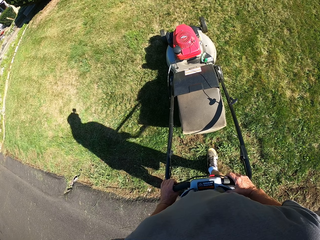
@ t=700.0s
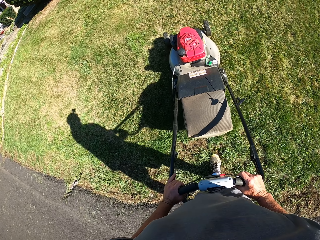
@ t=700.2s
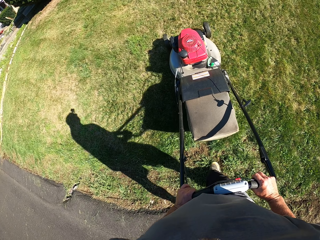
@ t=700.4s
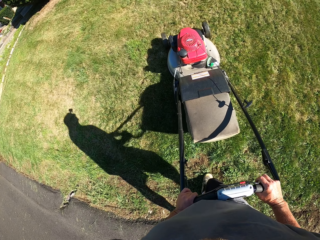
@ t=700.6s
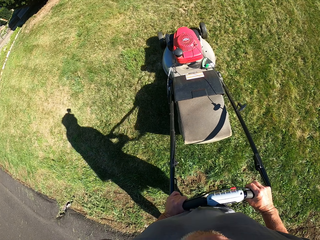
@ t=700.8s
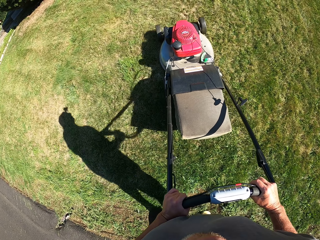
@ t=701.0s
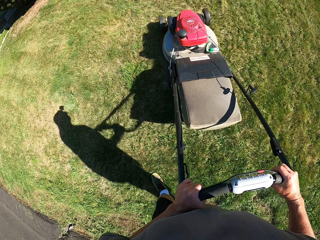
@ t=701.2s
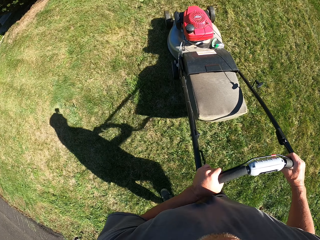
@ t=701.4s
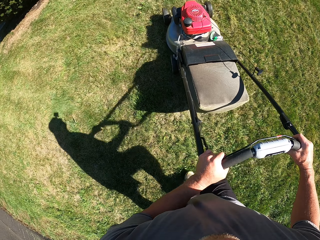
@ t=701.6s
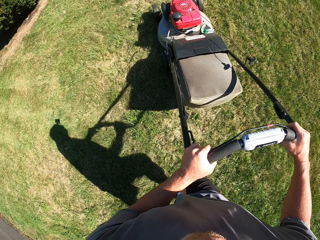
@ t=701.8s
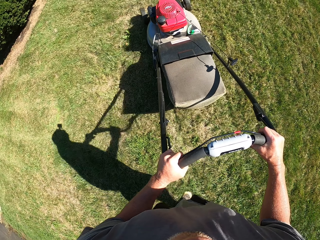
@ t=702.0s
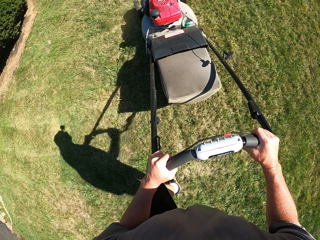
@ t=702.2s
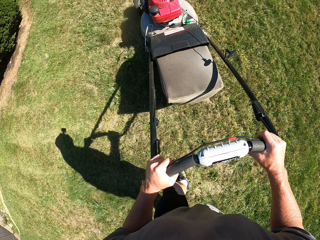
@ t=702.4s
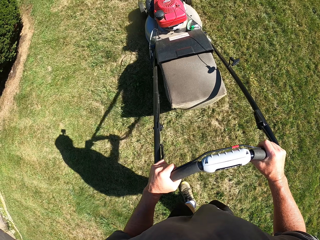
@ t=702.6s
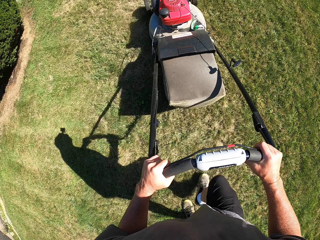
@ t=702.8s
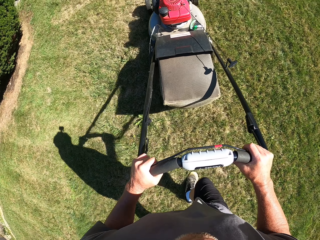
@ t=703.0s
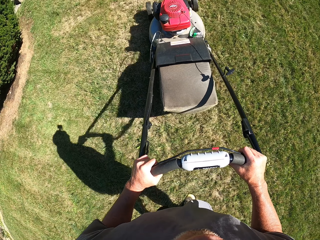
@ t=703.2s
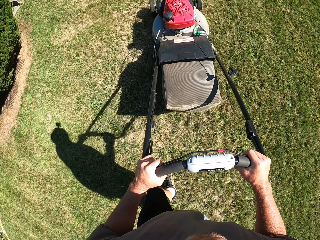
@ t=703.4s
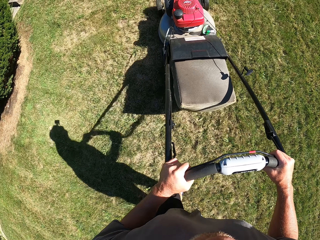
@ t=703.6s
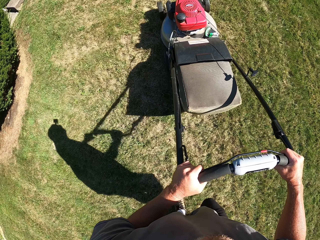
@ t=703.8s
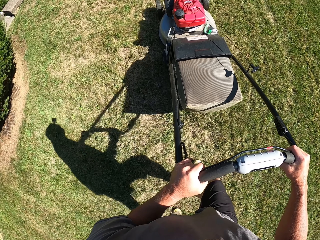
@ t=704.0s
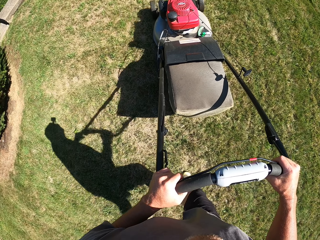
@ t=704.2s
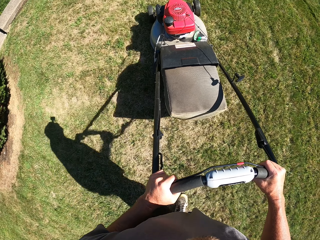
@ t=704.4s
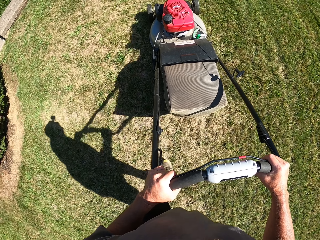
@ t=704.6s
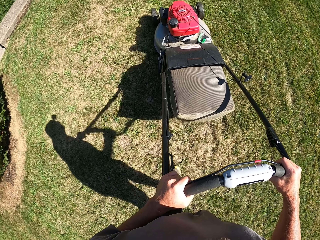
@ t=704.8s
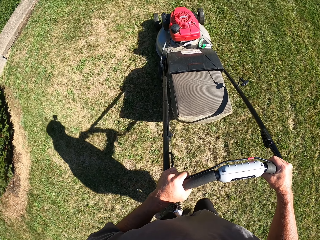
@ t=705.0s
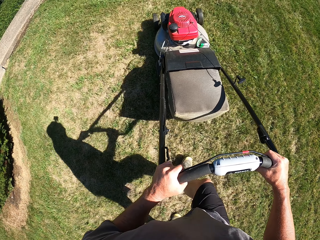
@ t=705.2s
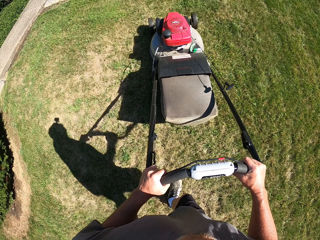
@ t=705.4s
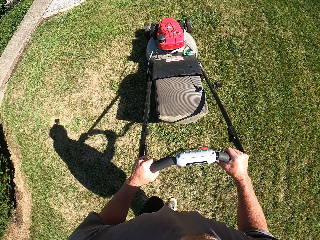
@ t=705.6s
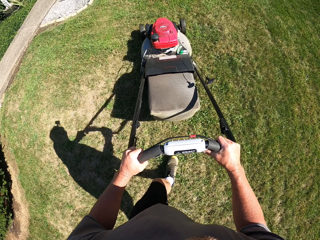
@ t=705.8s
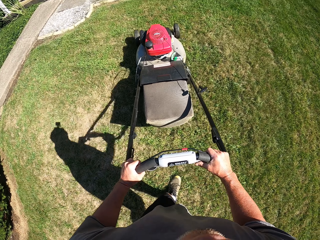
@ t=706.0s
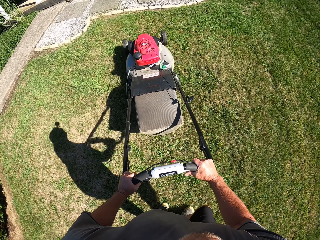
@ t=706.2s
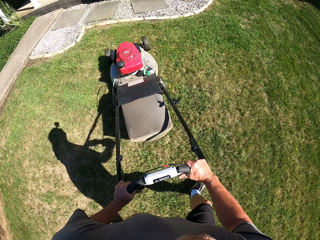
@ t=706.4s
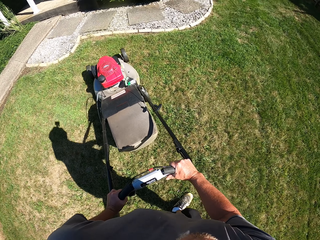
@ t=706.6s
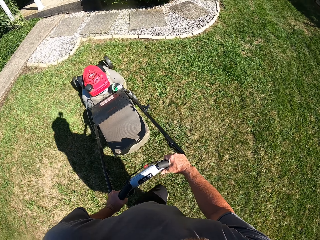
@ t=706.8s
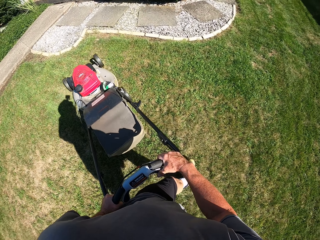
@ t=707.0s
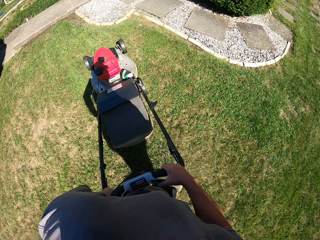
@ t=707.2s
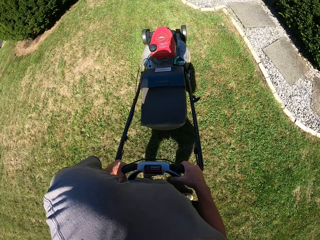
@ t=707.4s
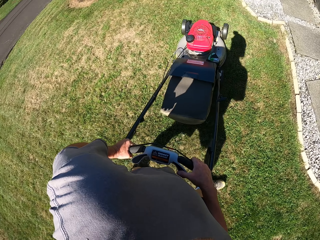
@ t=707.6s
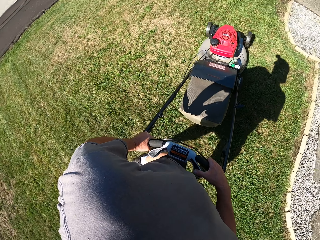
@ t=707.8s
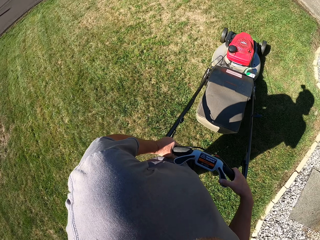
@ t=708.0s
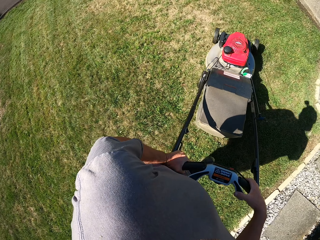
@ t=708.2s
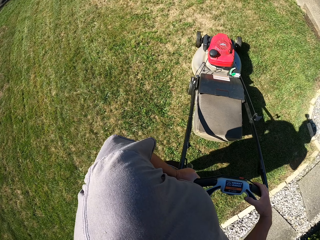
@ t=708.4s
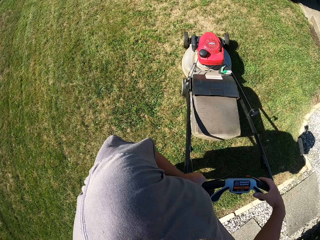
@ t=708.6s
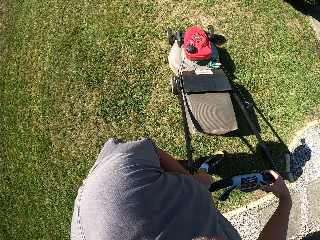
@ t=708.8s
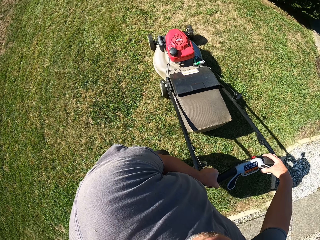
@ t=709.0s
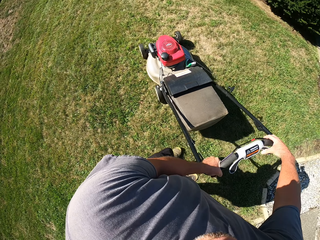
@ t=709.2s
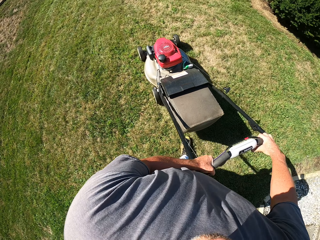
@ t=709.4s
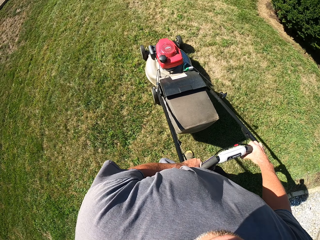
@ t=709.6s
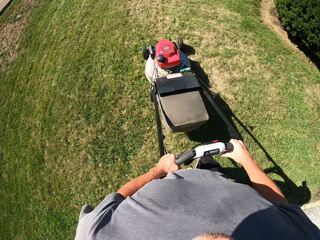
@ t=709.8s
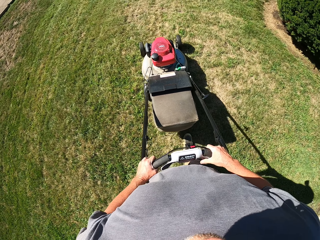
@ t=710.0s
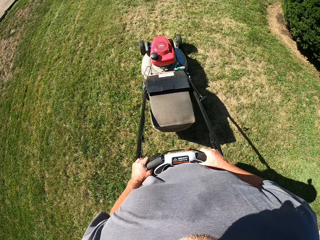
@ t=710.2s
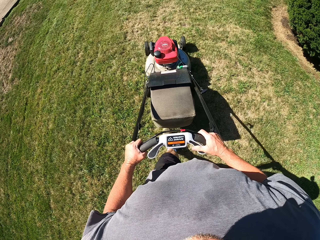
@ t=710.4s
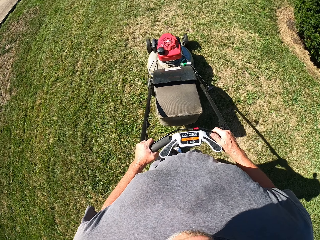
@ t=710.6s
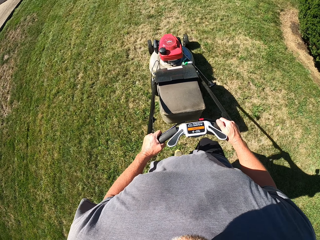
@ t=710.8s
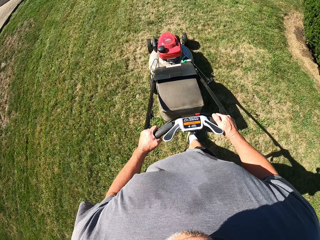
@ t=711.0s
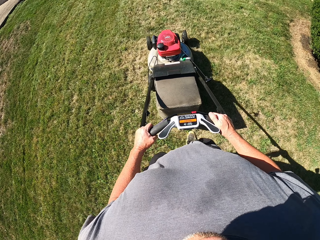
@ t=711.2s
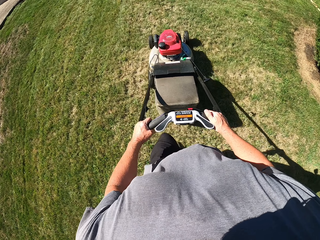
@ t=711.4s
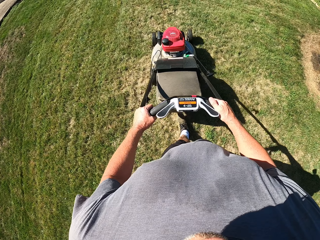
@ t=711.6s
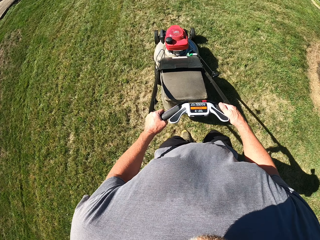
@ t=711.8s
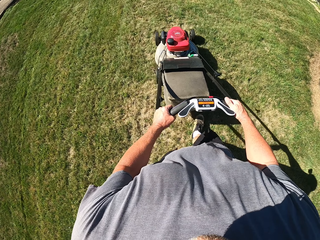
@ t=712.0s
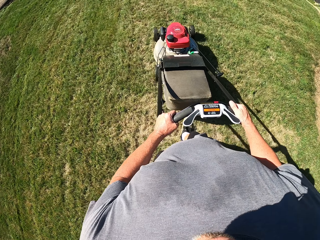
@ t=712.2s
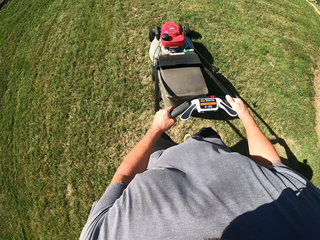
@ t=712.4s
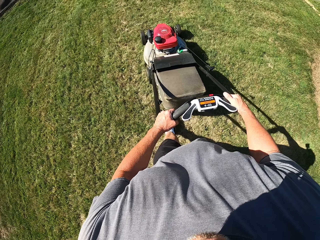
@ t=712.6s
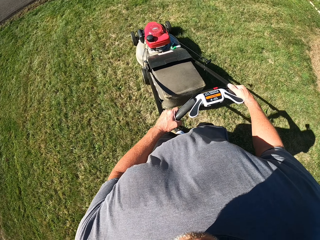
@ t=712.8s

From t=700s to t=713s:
The camera wearer mows the grass with a lawn mower. They turn the lawn mower. They mow the grass with the lawn mower.

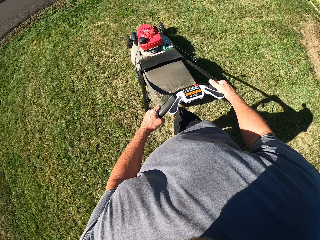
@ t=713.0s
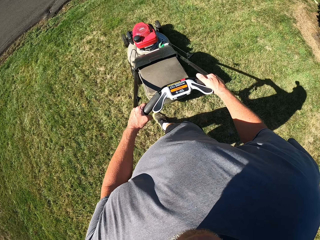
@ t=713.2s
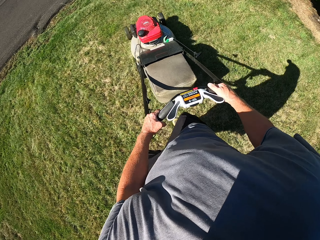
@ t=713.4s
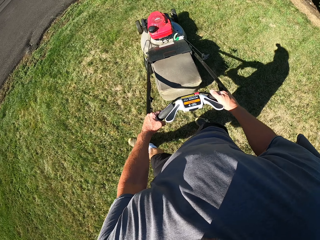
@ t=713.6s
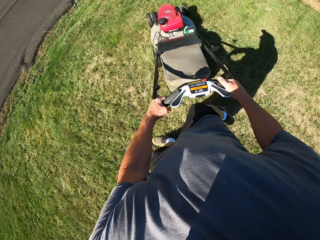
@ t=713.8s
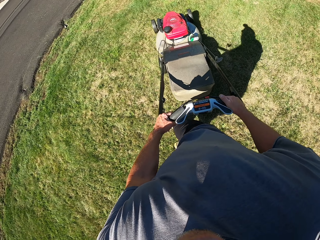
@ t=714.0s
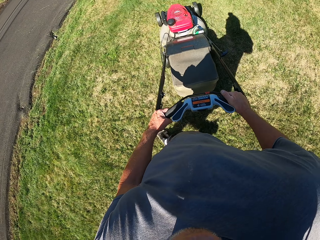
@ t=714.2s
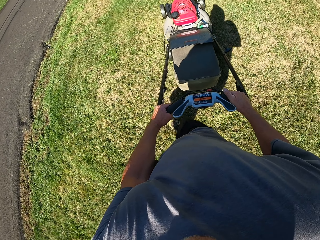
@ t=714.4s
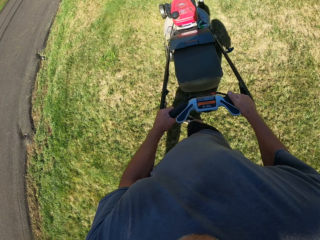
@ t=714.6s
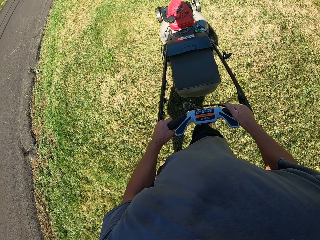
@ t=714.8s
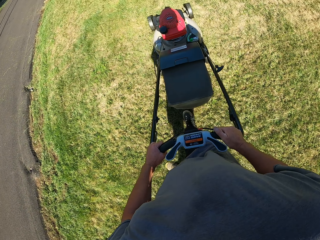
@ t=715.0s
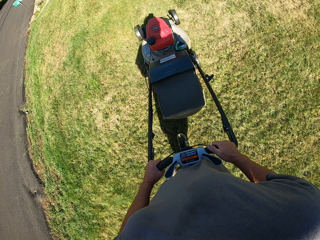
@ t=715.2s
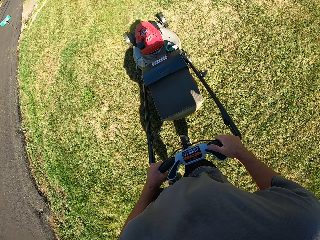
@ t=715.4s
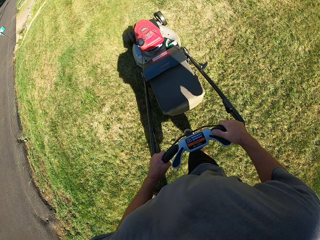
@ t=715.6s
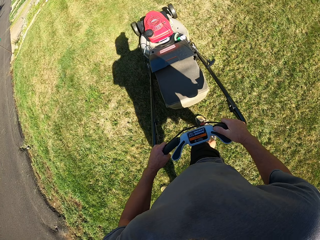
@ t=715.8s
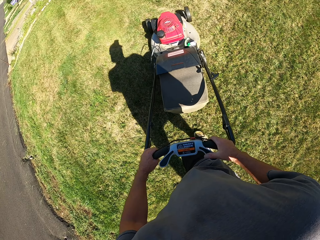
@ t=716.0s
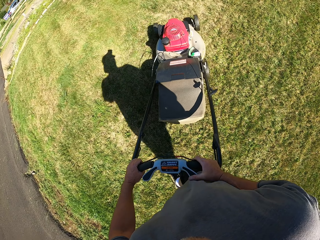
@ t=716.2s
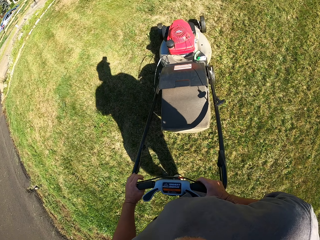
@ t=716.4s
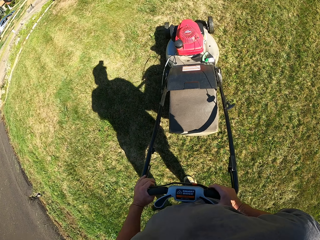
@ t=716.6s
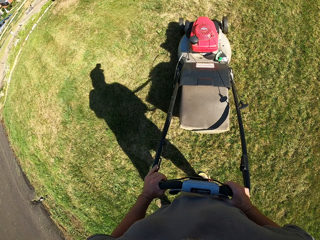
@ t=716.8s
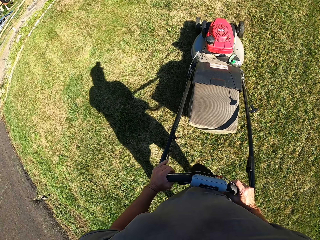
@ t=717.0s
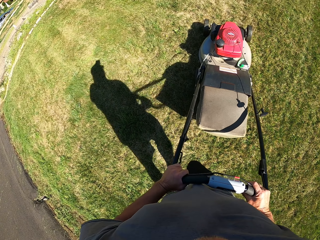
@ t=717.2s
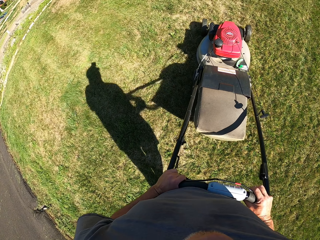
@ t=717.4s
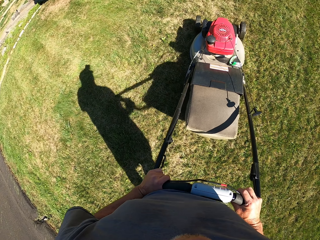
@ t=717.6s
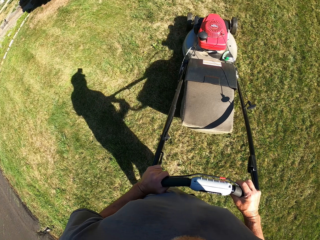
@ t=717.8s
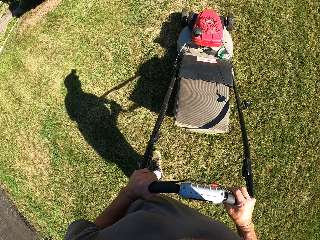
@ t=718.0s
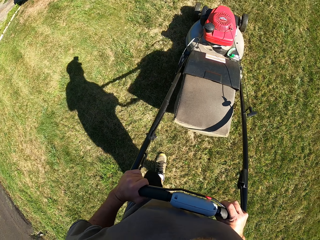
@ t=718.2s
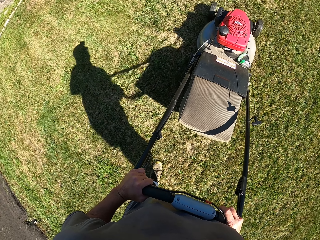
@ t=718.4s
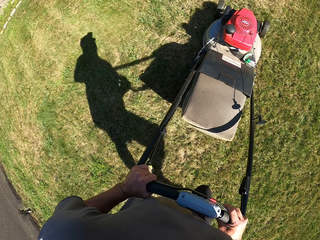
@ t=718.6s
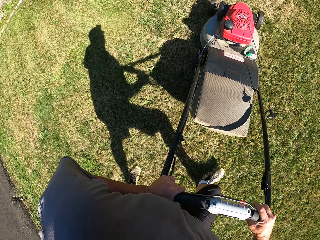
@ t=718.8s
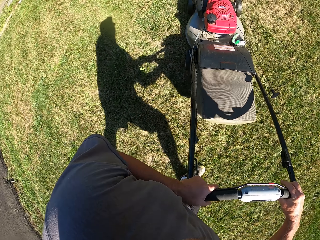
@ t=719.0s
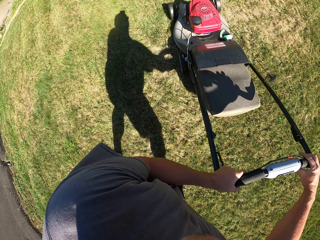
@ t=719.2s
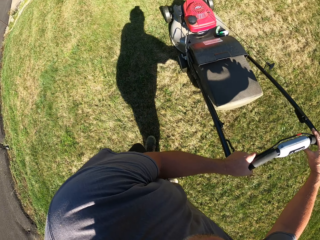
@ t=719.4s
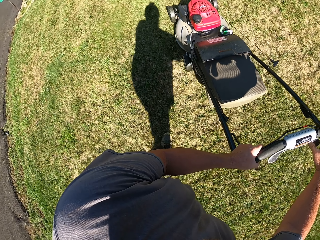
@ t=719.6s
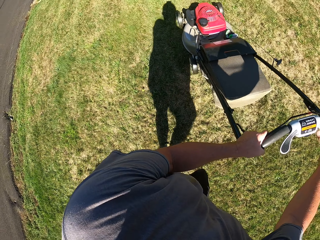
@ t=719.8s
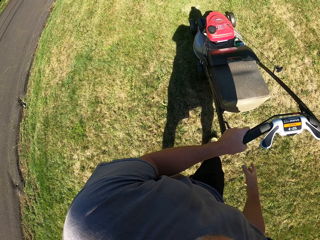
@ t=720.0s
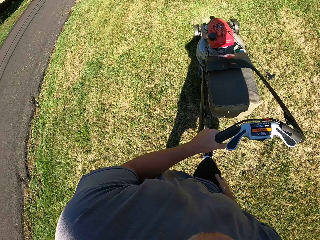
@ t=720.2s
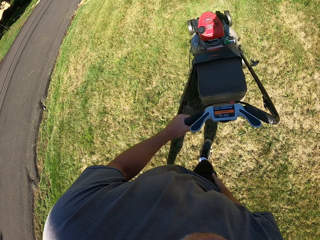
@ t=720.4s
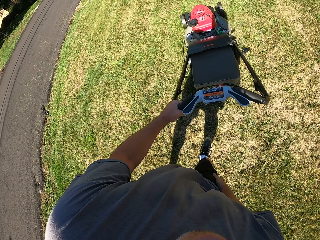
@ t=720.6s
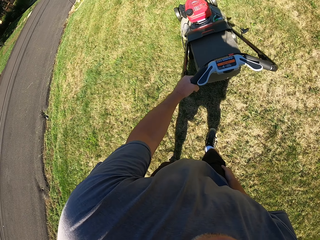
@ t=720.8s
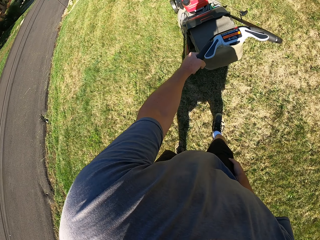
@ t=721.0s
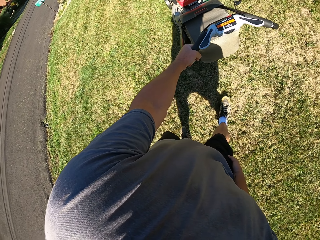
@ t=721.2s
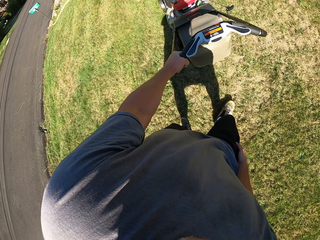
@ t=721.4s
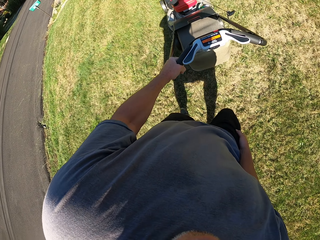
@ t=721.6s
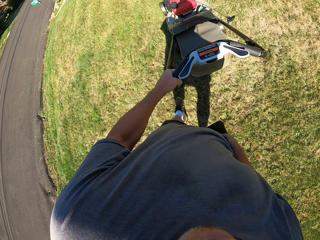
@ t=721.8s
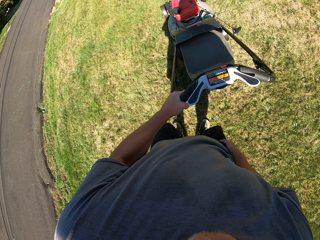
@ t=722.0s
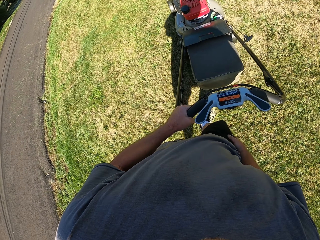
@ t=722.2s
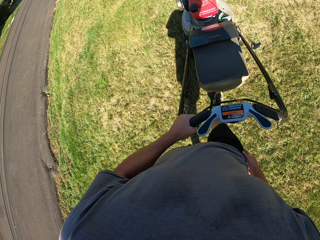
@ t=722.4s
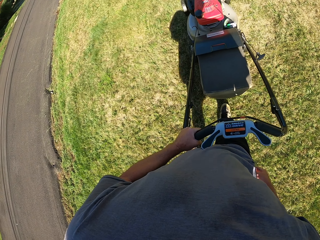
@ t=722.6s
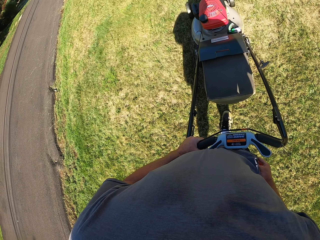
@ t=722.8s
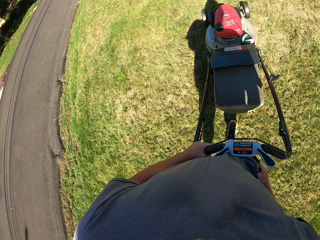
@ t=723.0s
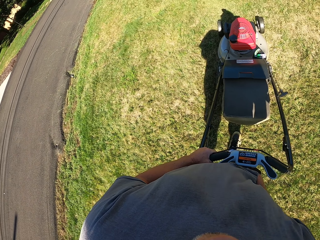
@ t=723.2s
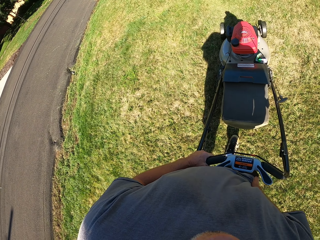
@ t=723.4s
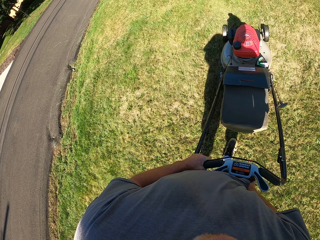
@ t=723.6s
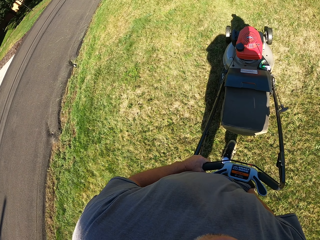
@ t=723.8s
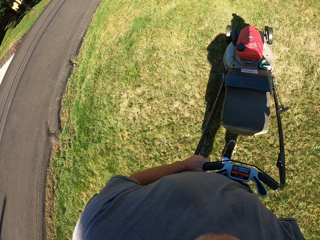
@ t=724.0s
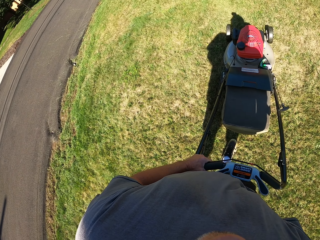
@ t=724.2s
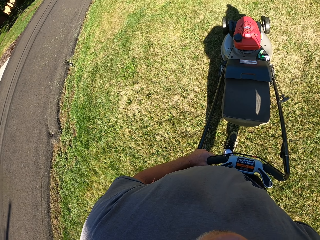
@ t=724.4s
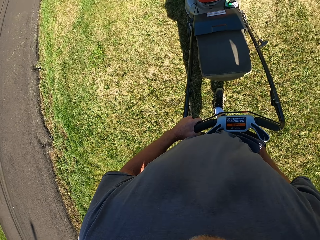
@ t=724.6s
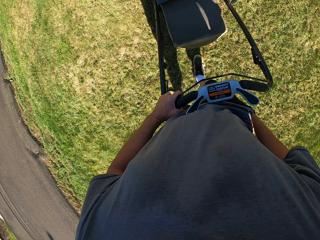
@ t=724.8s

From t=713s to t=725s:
The camera wearer turns the lawn mower. He mows the grass with the lawn mower. He takes a phone out of his pocket. He stops the mower. He picks the phone out of his pocket.
